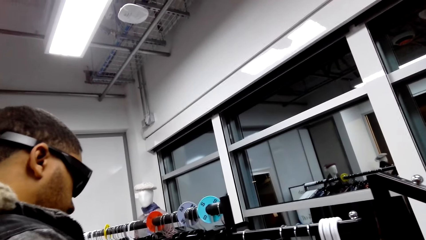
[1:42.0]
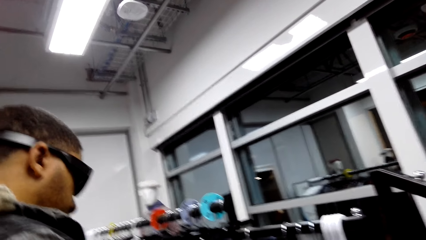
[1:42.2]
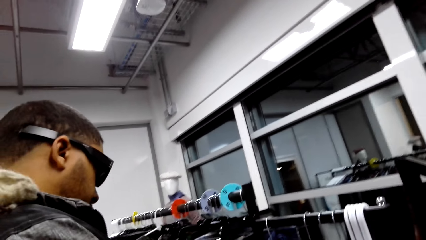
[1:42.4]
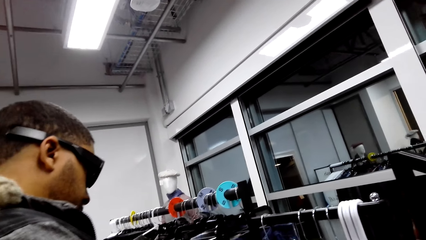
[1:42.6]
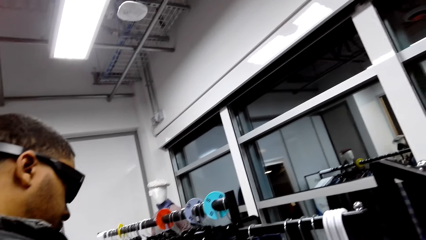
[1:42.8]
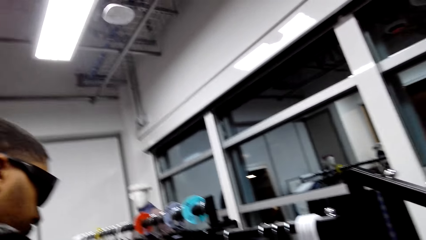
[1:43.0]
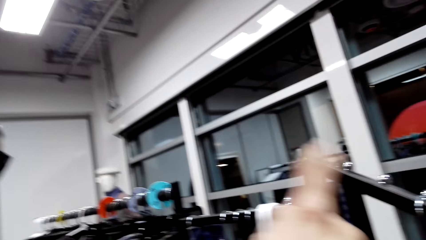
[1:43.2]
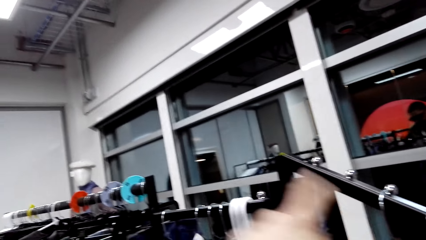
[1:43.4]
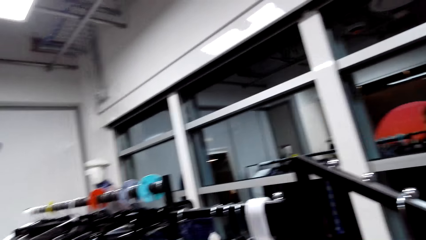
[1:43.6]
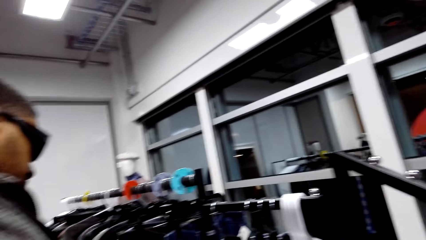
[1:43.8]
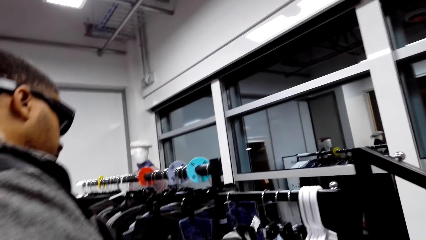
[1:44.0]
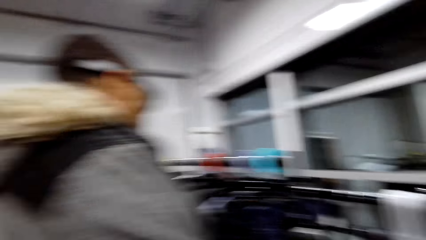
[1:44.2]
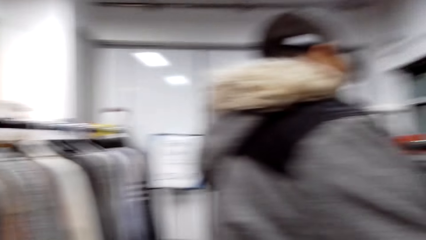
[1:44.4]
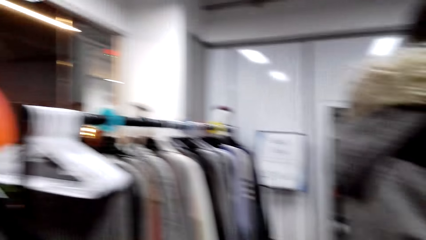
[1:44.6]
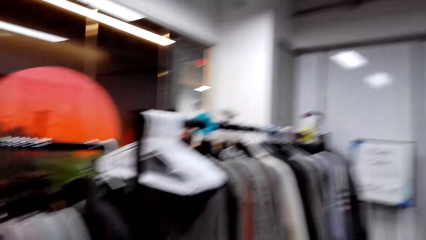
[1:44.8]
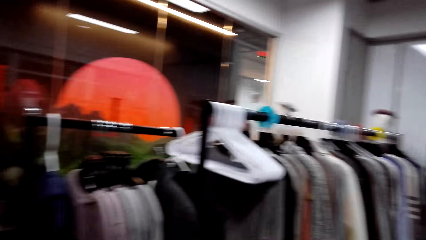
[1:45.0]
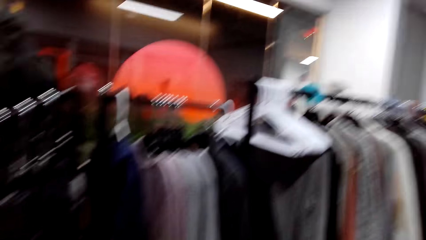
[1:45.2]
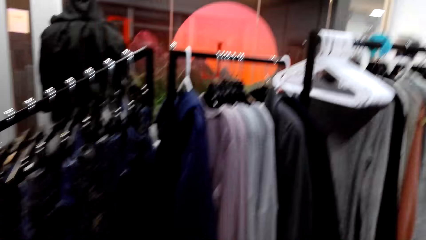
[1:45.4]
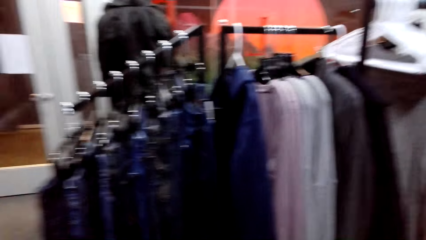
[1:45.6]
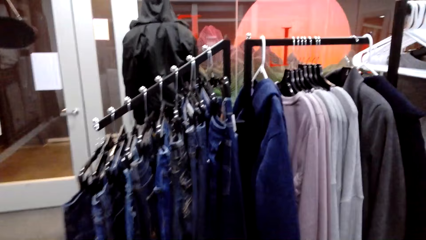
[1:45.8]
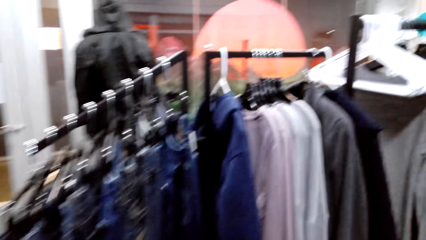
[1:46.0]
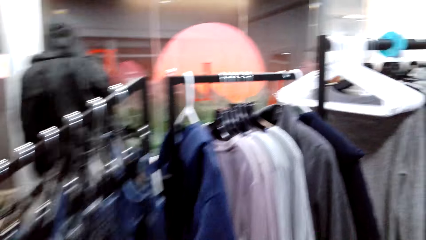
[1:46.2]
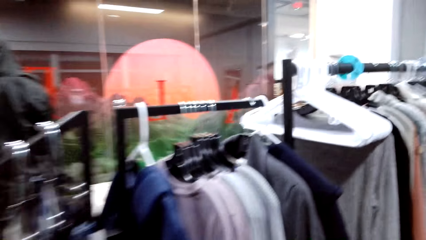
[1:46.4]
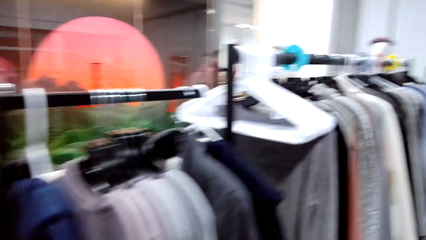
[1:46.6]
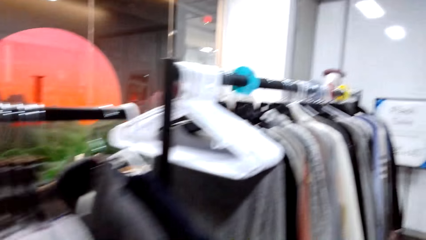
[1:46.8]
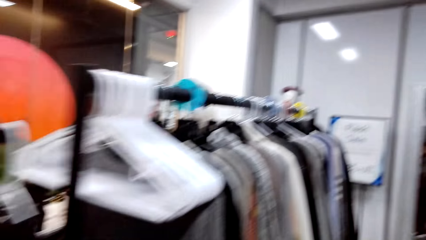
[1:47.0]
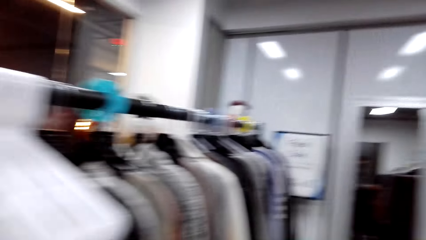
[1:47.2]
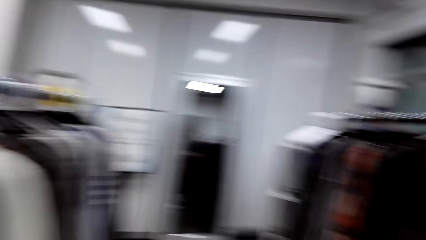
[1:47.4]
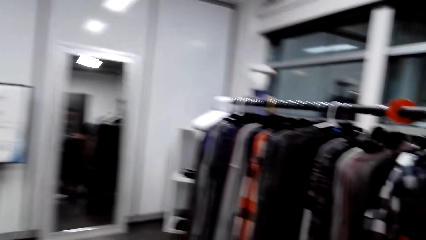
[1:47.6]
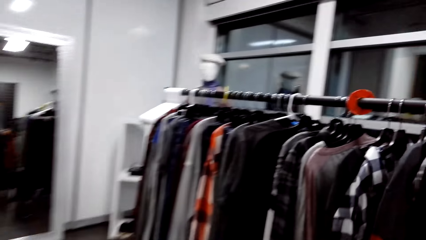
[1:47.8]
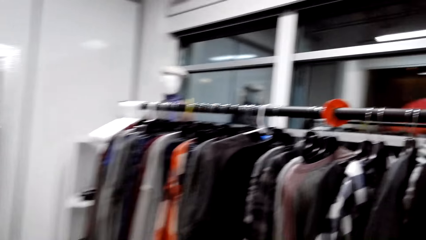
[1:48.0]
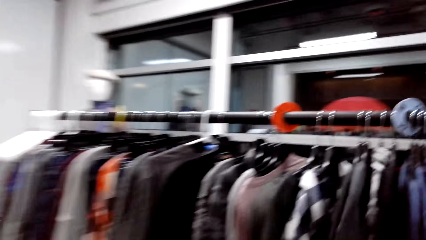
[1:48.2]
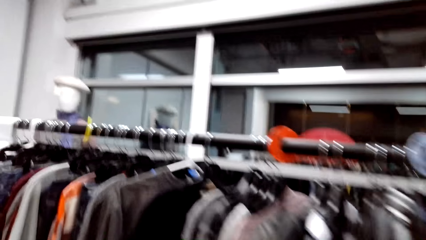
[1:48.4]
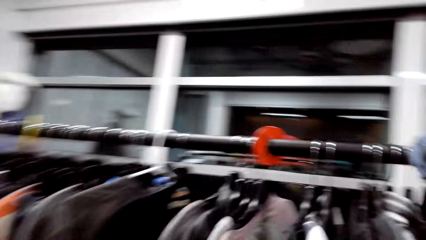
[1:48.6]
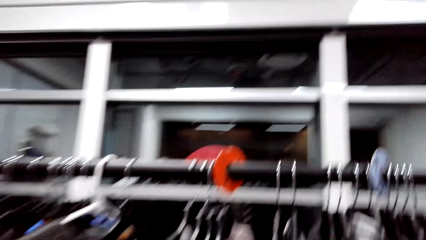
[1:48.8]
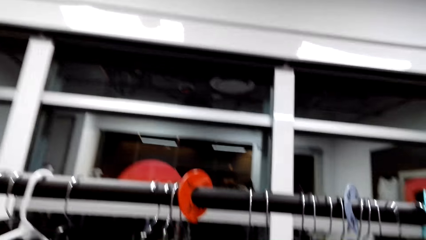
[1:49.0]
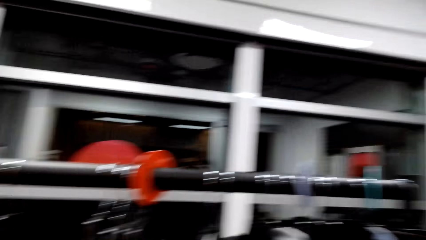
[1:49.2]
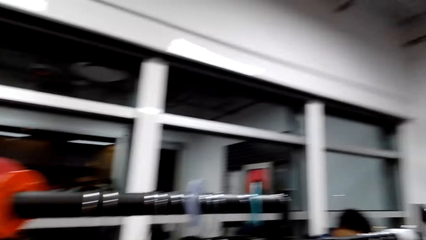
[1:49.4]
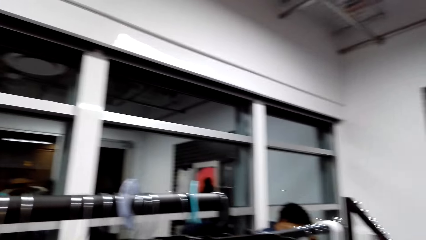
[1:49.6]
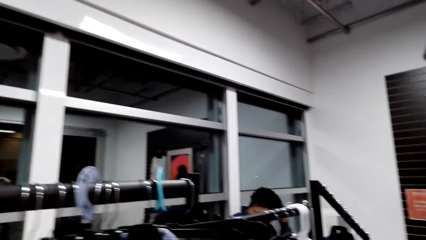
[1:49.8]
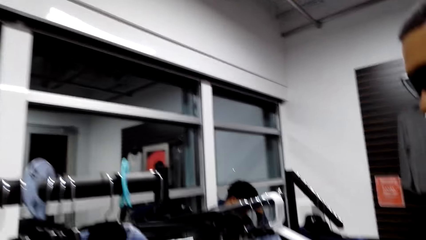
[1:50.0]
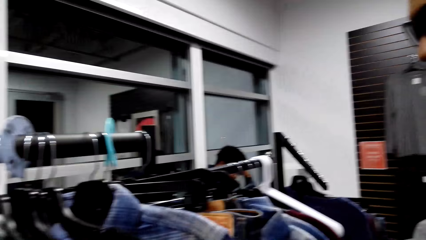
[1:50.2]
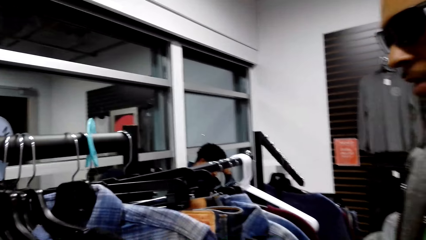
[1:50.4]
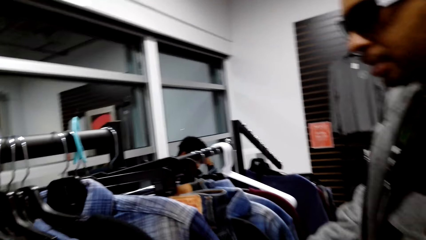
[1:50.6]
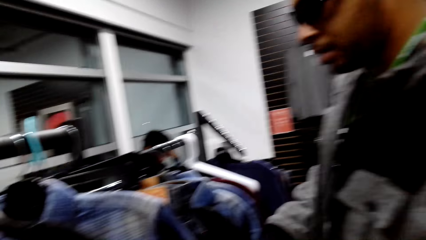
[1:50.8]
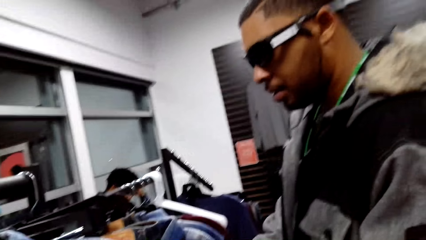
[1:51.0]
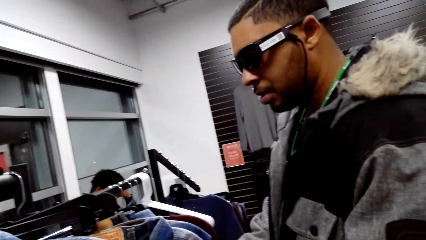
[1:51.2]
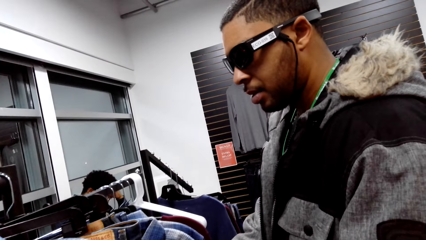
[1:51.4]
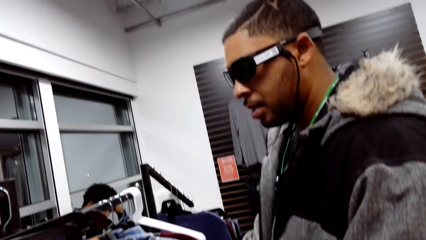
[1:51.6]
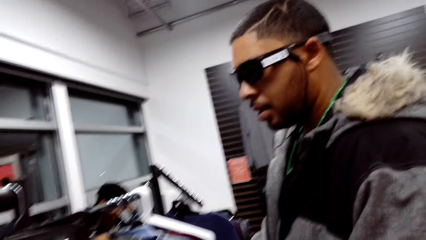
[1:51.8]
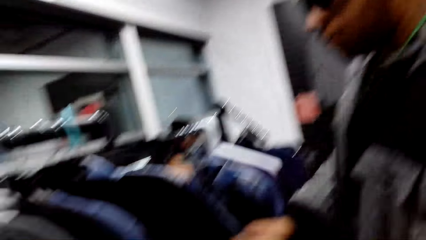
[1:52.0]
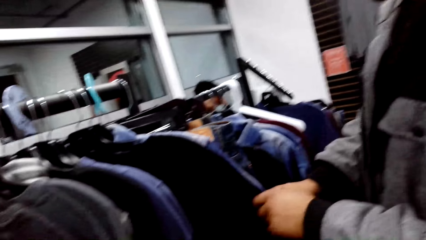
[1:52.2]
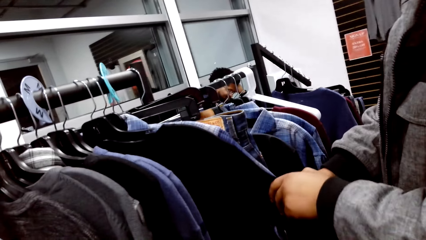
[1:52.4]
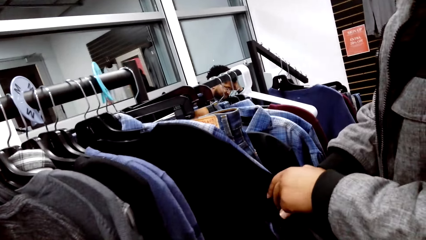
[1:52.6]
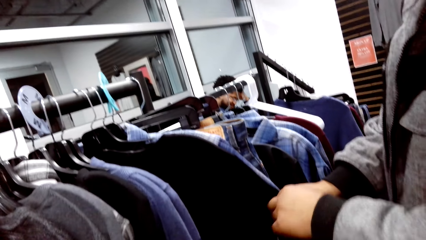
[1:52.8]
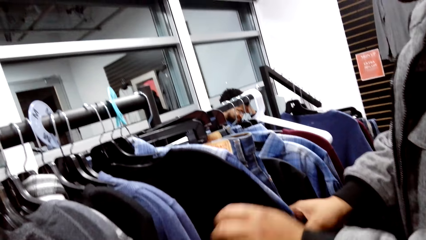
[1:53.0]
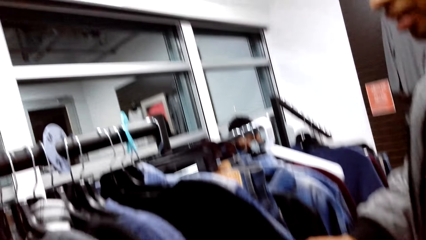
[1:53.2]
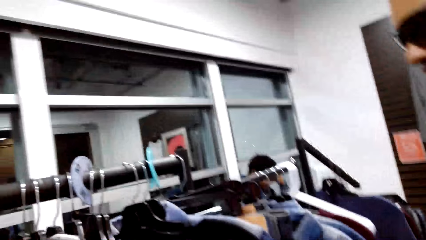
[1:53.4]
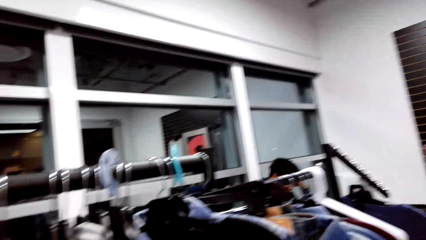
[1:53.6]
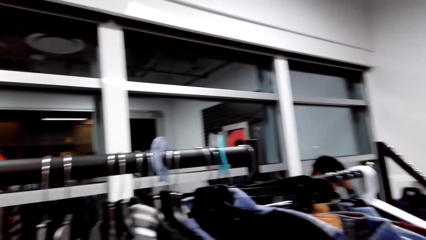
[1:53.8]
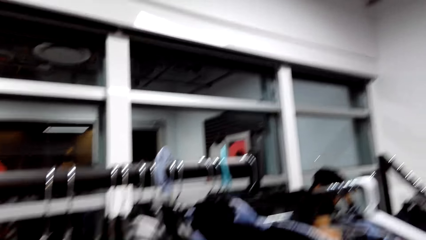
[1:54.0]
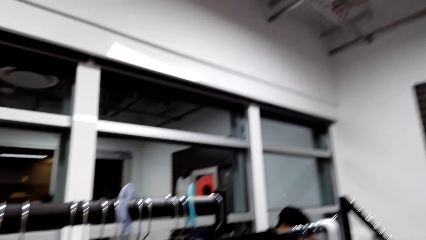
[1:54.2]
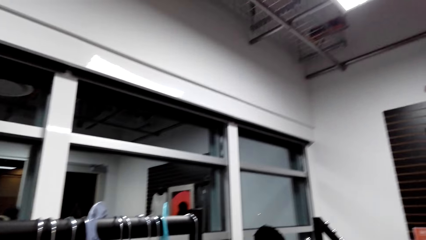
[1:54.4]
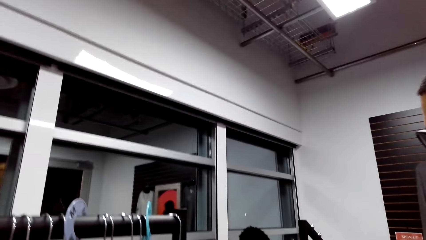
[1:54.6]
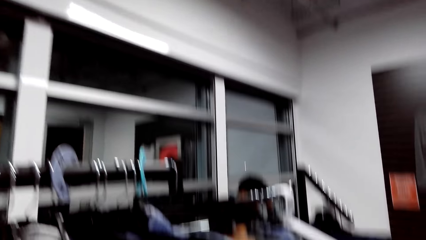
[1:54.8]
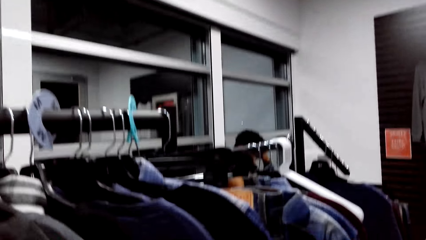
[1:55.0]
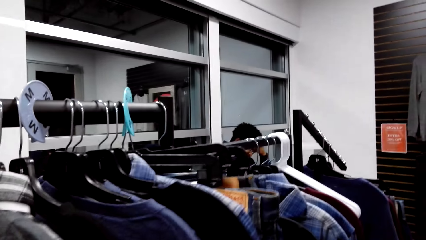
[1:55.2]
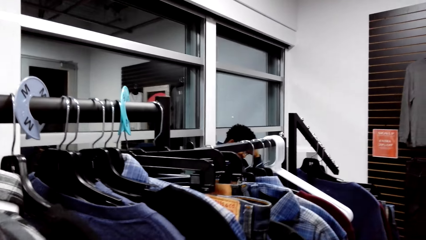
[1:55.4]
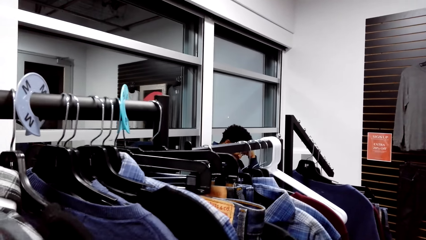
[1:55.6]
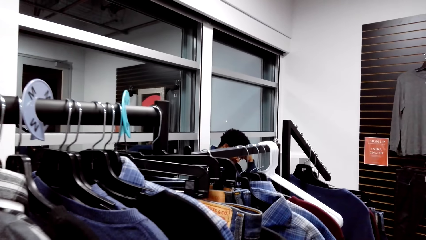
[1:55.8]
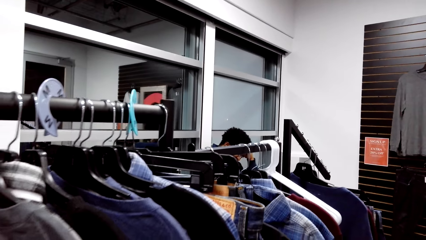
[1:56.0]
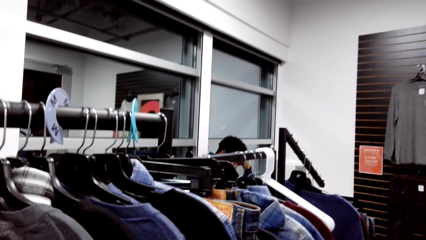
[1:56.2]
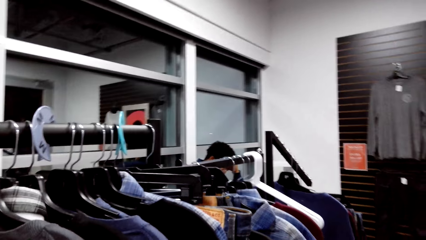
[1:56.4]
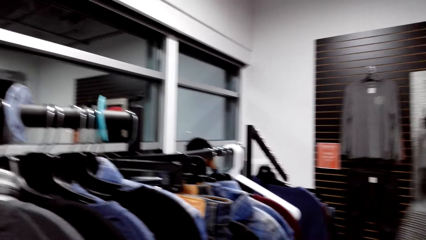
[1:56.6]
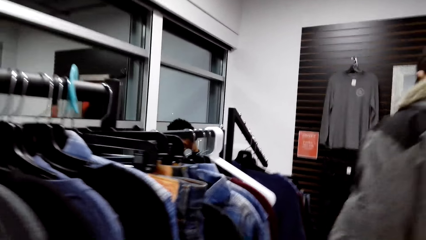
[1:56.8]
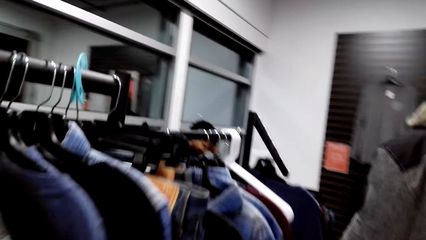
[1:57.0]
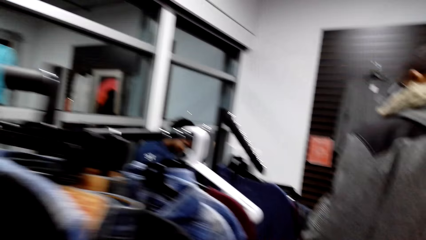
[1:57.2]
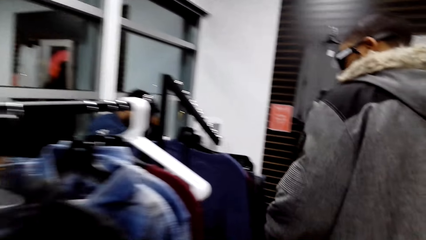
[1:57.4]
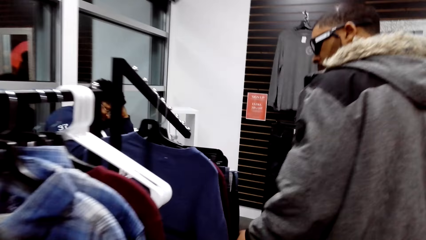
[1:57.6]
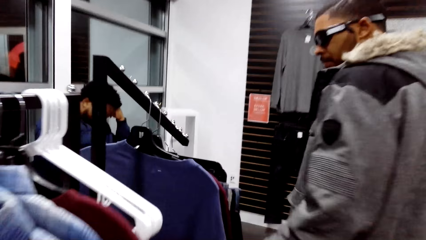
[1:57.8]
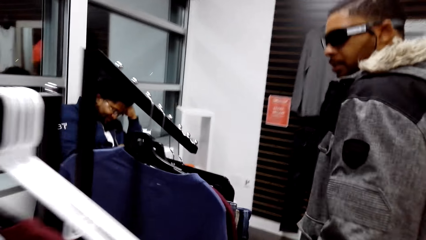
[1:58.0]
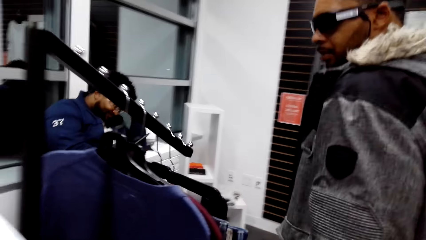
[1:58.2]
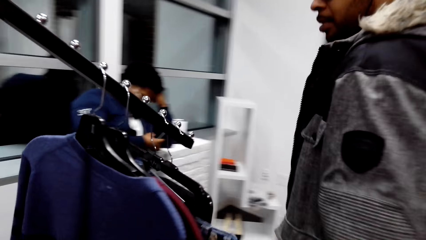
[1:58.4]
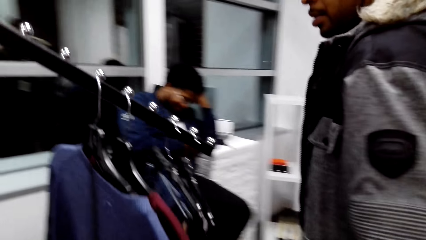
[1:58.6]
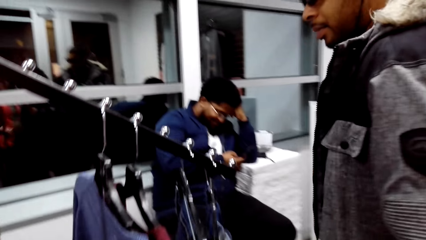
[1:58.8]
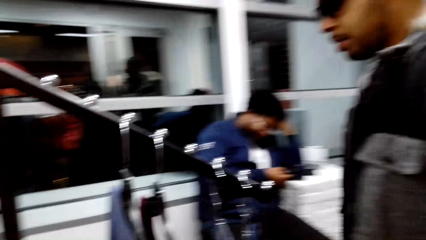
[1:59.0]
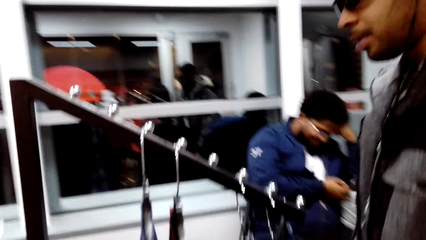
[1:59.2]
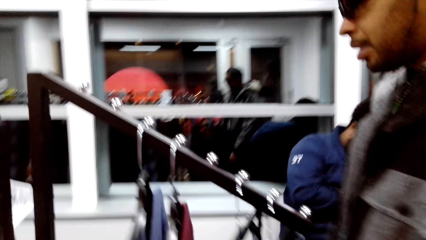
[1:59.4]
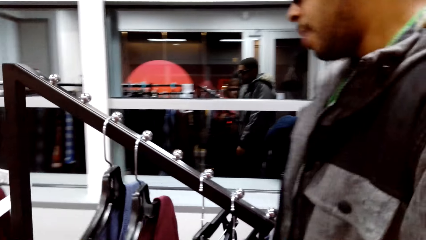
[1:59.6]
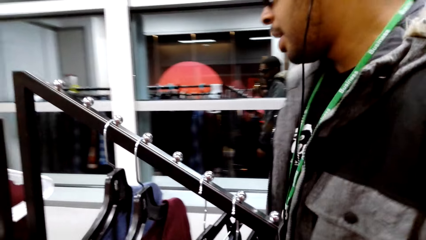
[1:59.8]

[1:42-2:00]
The camera wearer looks around the store. They talk to a person. They look at the shirts on the display. They look around.
